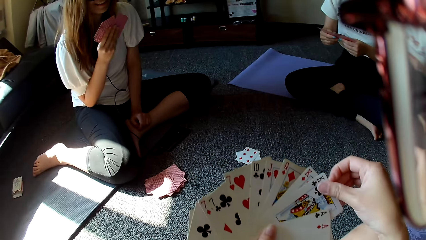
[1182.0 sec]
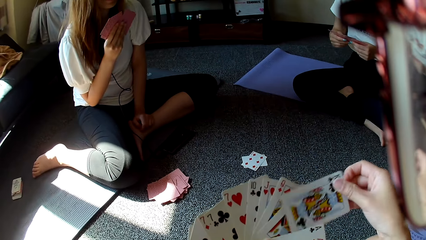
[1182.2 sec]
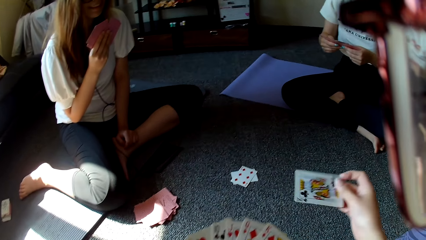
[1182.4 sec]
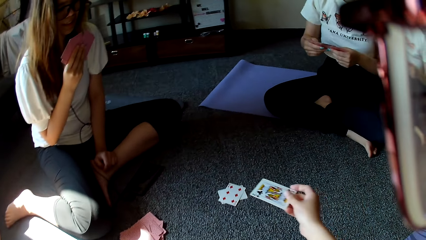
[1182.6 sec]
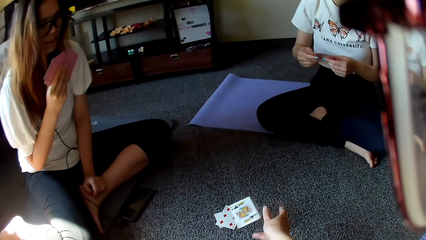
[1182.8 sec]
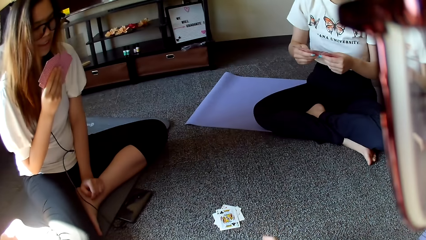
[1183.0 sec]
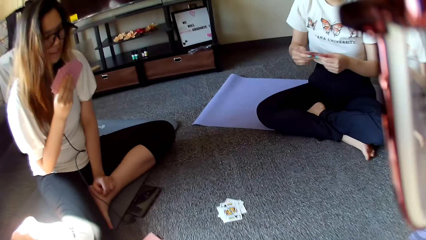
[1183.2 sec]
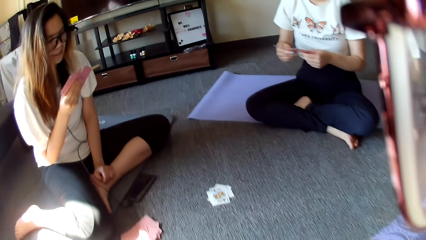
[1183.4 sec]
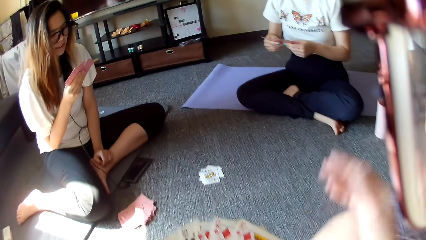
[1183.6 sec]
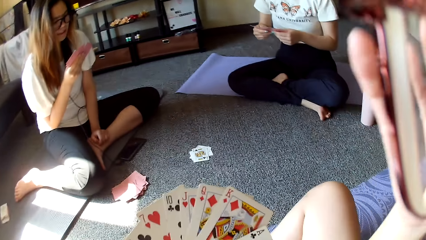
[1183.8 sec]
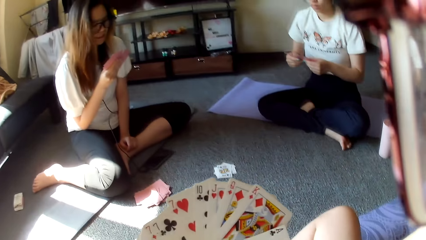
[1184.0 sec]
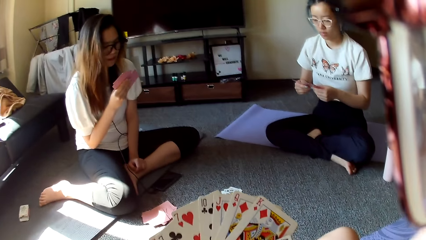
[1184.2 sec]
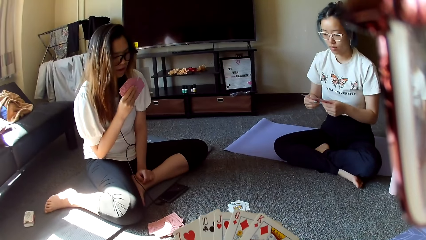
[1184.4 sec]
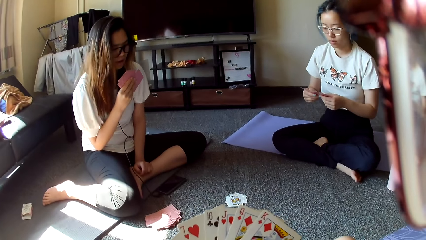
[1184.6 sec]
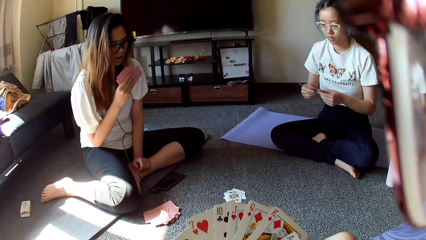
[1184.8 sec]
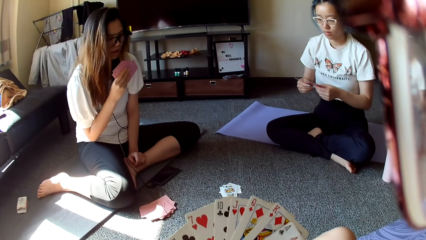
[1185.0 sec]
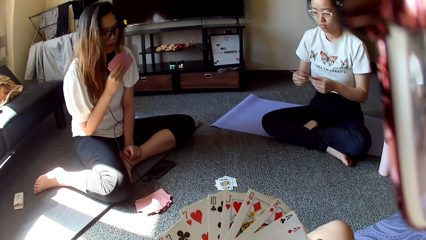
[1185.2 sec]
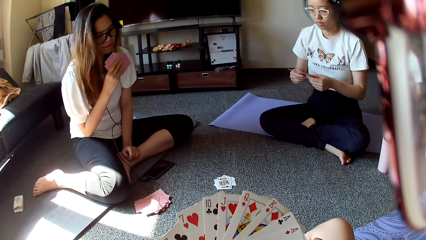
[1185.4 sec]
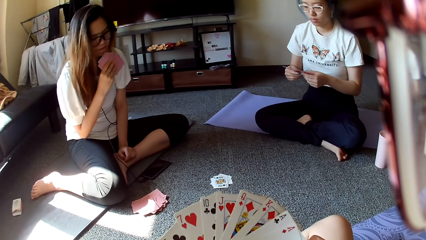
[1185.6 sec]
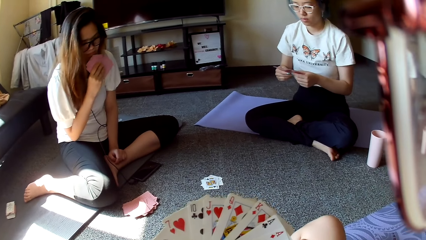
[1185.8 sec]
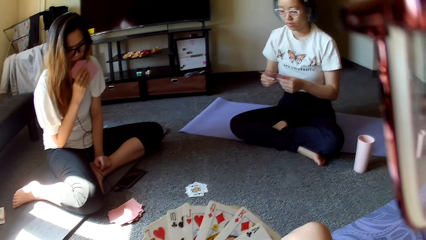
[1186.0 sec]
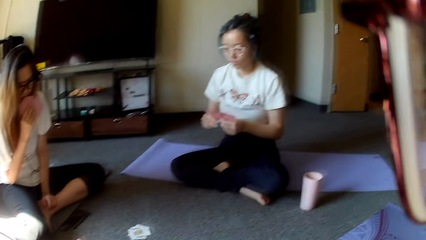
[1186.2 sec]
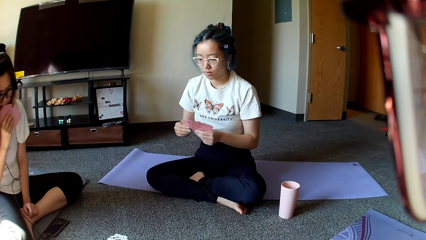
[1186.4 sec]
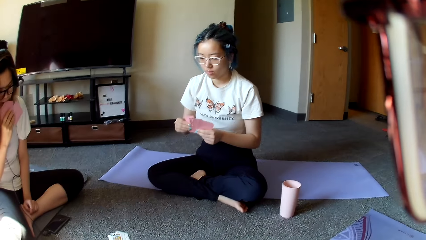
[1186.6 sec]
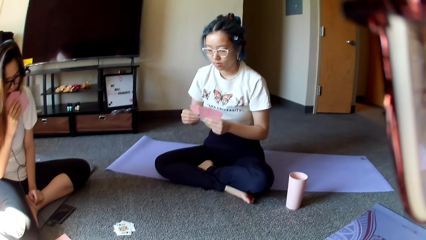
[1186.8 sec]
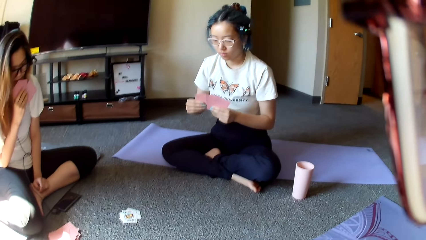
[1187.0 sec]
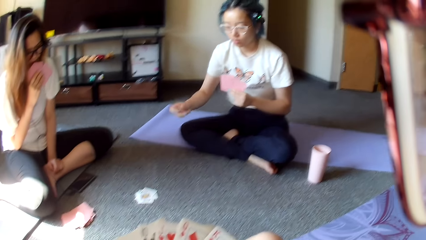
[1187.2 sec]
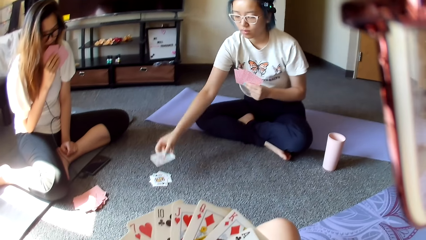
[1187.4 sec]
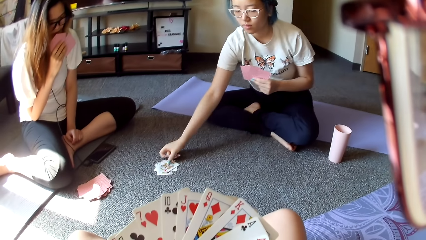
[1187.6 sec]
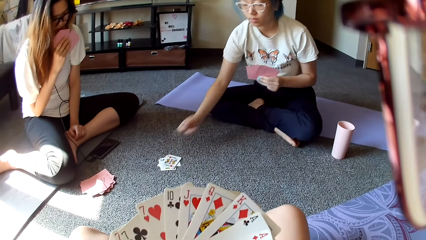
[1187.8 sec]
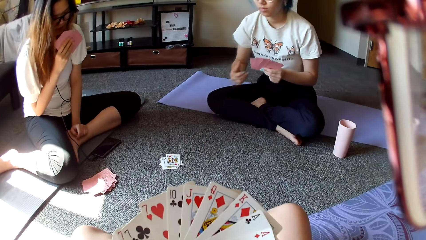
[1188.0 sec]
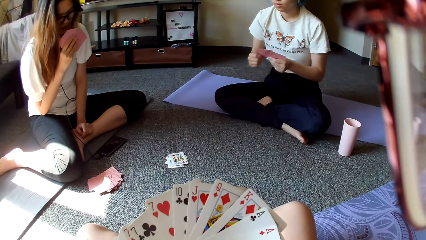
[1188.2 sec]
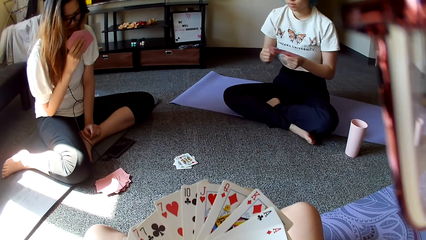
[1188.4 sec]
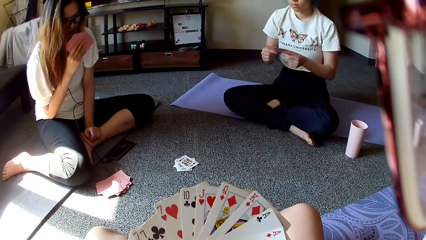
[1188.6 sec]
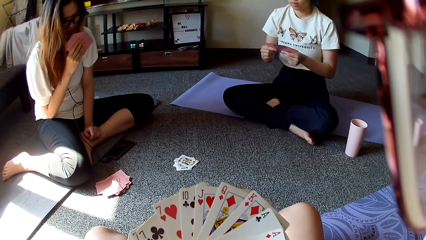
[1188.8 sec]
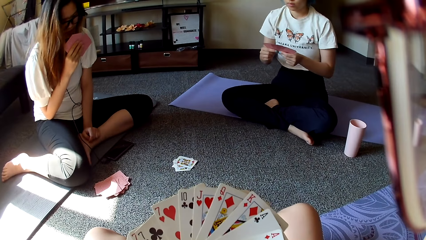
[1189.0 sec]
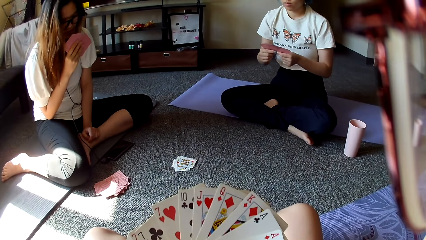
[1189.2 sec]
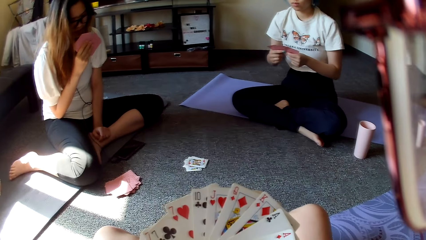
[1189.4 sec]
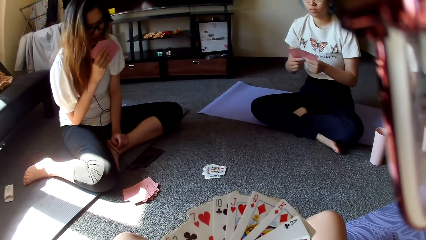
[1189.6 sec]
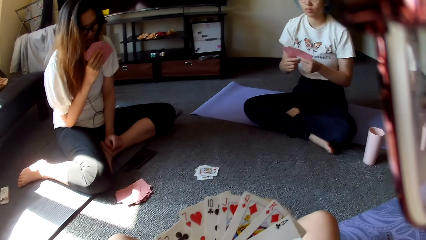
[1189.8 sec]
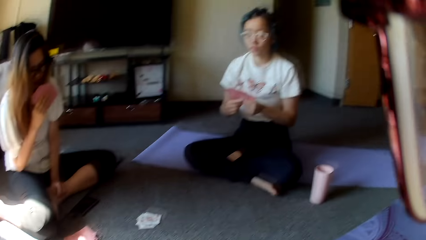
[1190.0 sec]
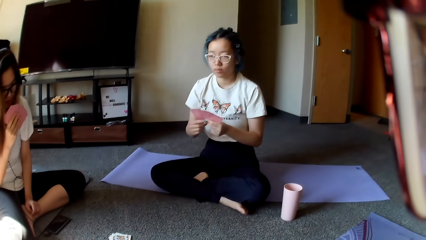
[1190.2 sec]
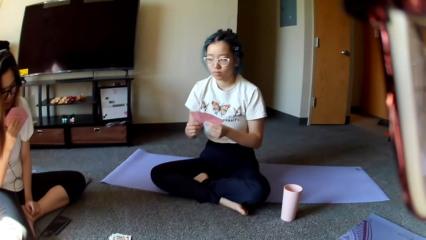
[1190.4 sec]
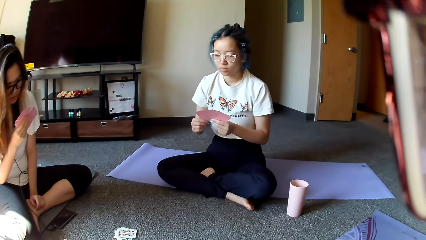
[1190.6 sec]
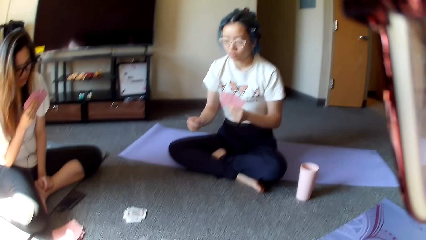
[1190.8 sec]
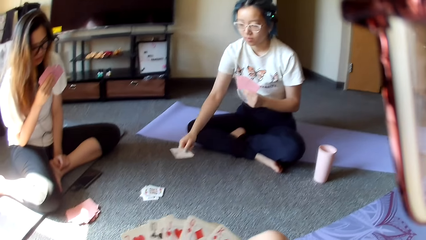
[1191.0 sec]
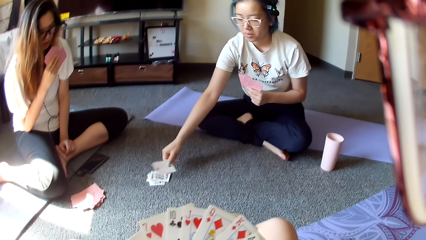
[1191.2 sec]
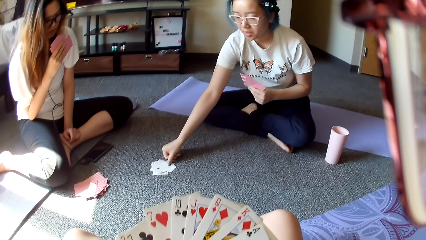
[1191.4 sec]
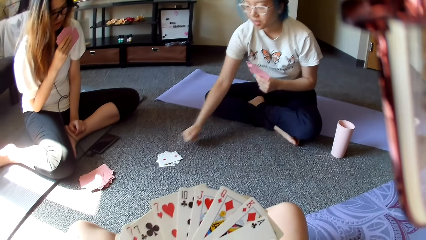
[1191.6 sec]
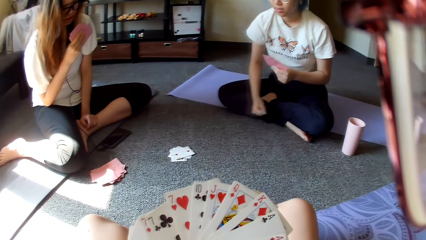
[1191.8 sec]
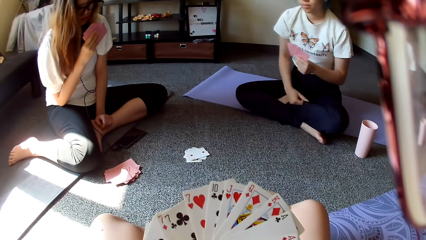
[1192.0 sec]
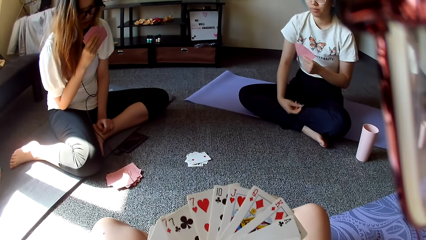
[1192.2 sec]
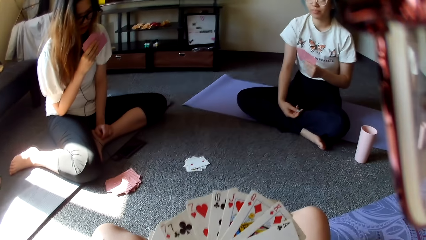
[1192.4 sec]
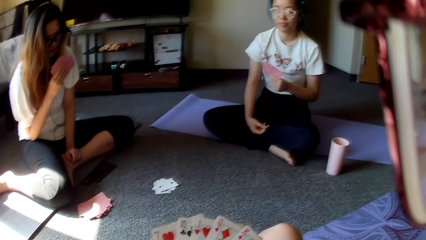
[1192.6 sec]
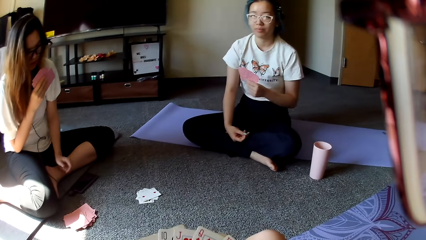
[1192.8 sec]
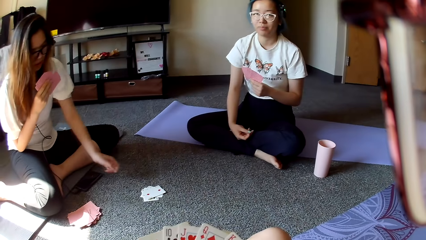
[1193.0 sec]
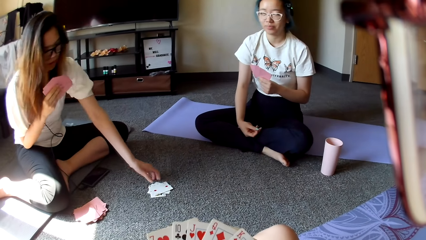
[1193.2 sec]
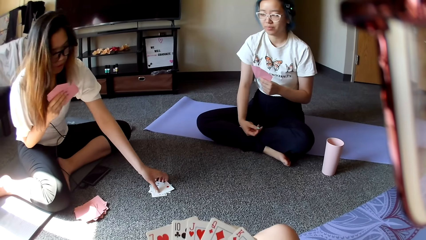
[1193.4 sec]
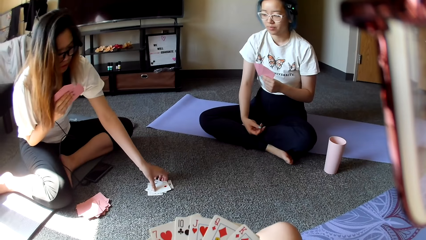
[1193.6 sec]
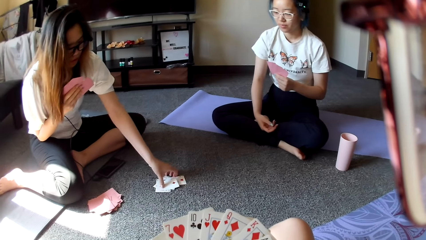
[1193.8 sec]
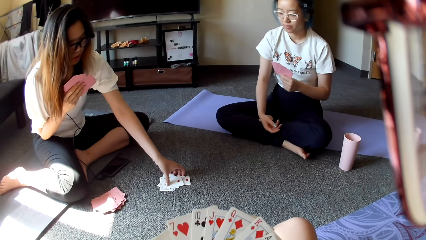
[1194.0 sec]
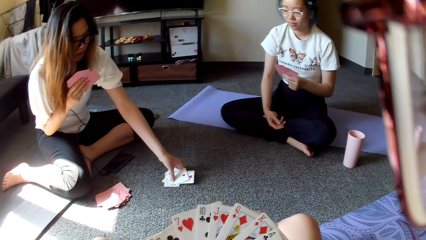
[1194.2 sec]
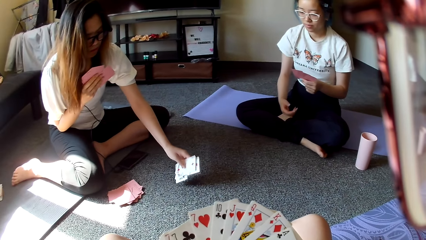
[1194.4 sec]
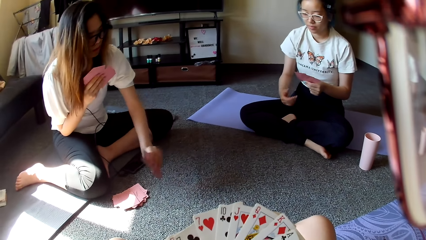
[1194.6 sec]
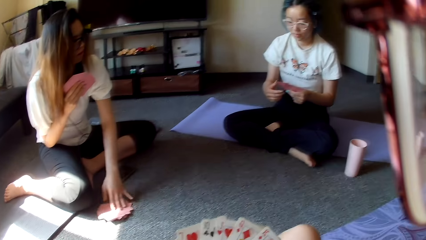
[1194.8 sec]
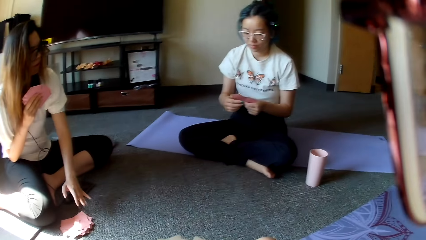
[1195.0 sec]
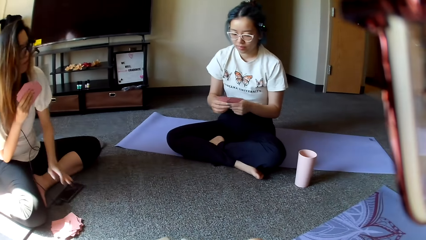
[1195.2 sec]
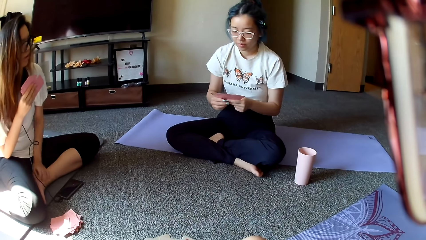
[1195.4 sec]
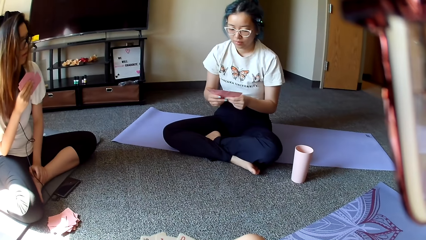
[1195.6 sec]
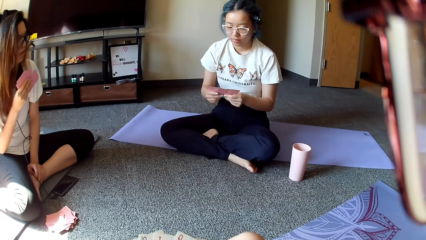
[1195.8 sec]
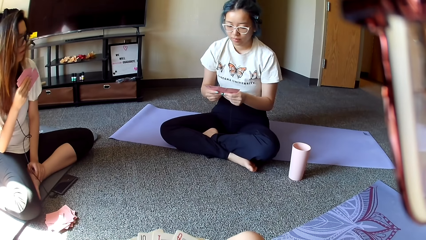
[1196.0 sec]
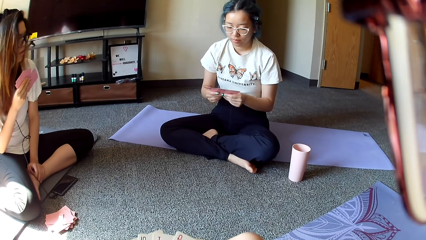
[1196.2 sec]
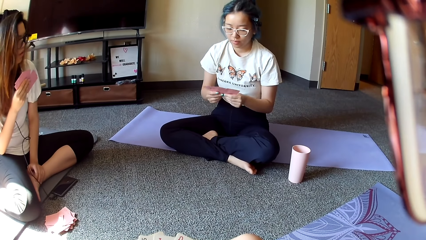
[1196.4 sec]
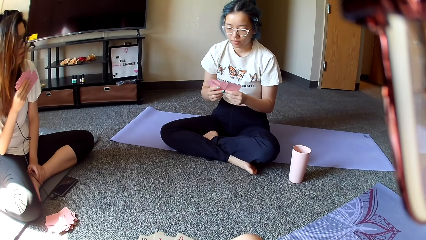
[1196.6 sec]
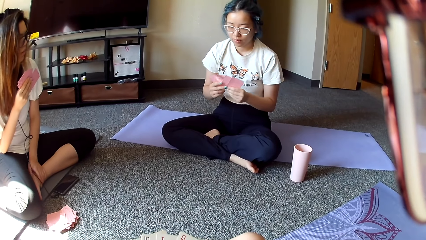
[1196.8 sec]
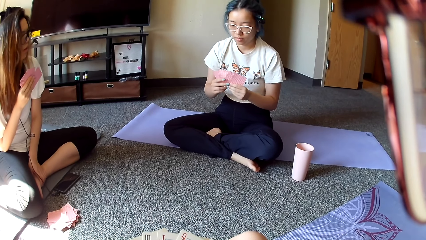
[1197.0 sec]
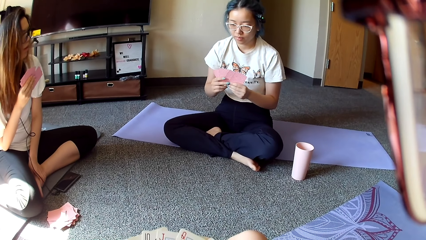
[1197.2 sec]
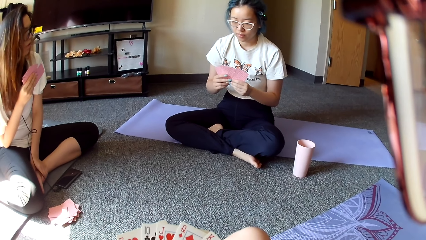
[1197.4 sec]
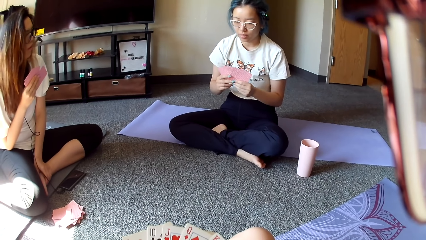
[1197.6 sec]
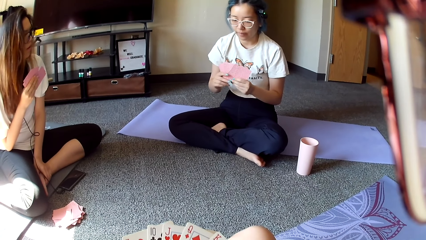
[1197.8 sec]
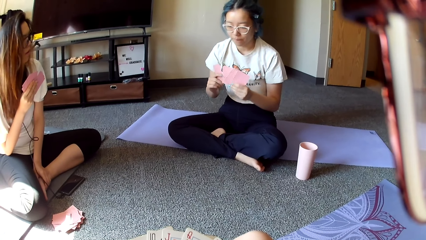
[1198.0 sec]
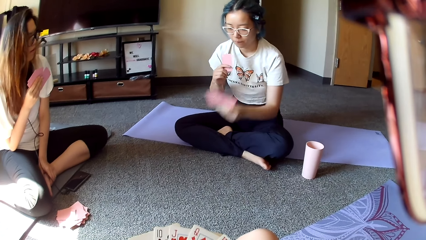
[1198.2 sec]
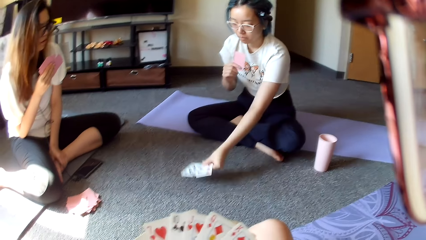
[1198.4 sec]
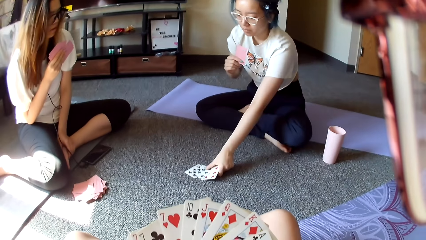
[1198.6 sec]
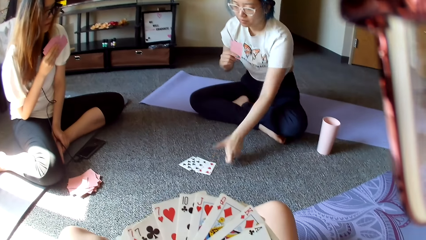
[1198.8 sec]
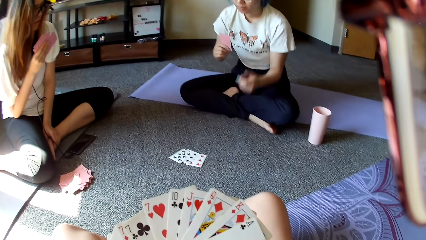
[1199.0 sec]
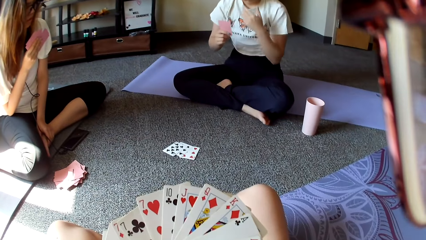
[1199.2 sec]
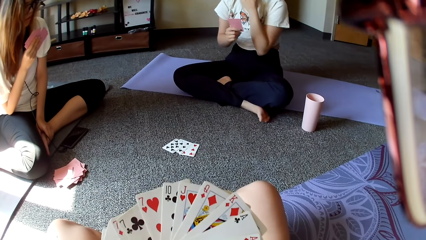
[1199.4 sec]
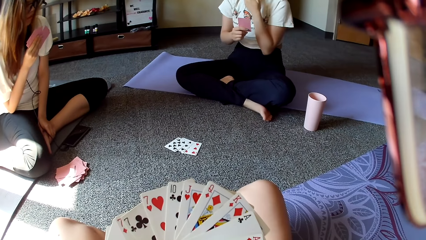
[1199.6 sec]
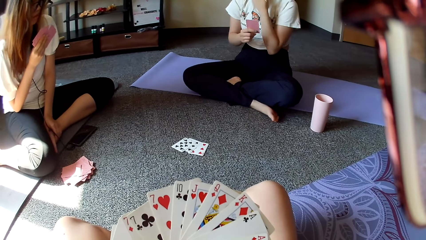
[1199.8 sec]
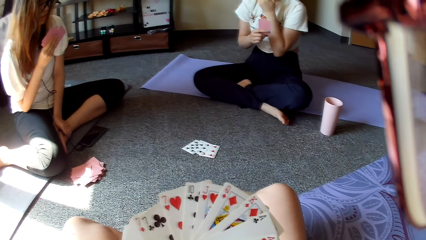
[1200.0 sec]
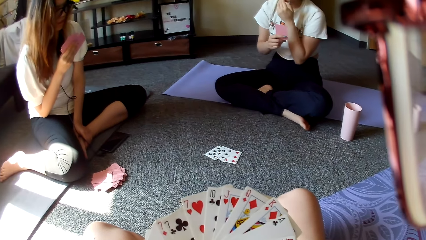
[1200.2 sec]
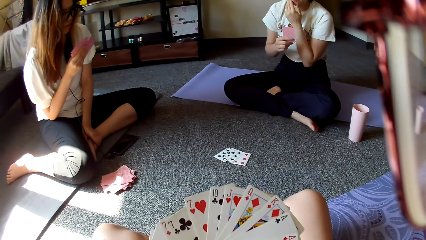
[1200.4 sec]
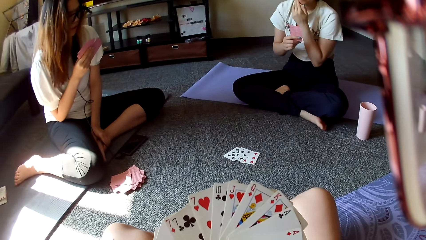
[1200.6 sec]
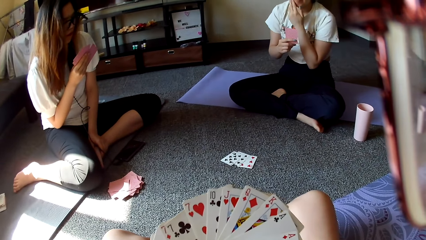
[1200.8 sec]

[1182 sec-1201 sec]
The camera wearer places a card on the floor. A person places a card on the floor. Another person picks up cards on the floor and puts the cards aside. The first person places cards on the floor.
